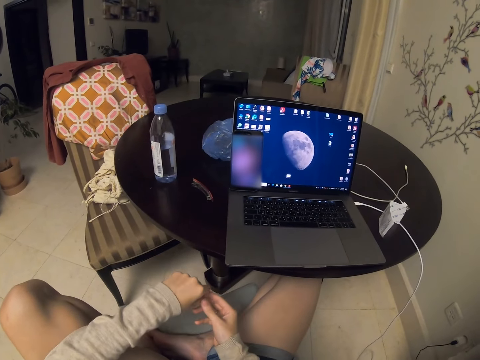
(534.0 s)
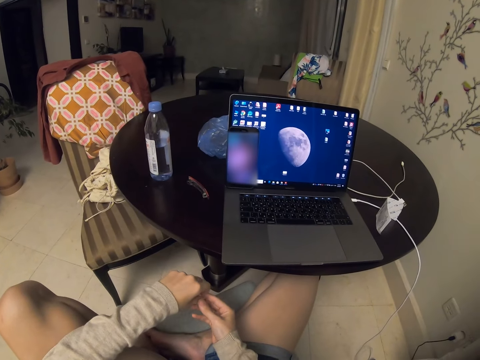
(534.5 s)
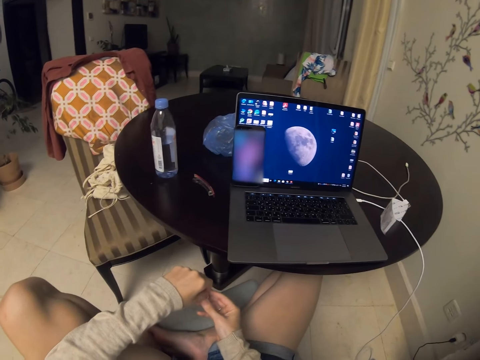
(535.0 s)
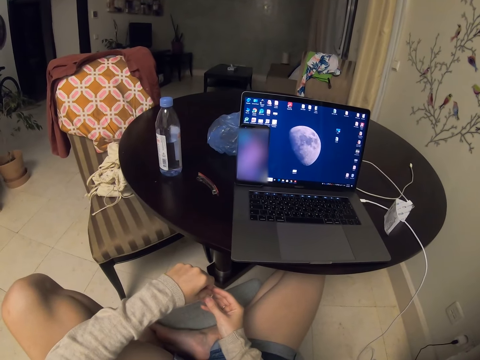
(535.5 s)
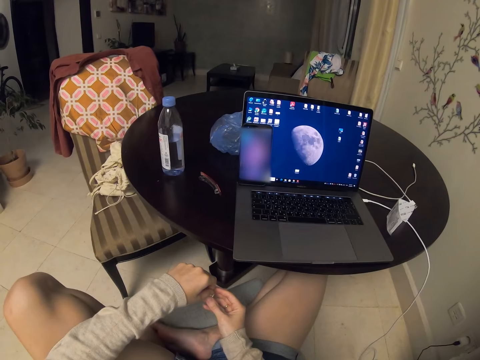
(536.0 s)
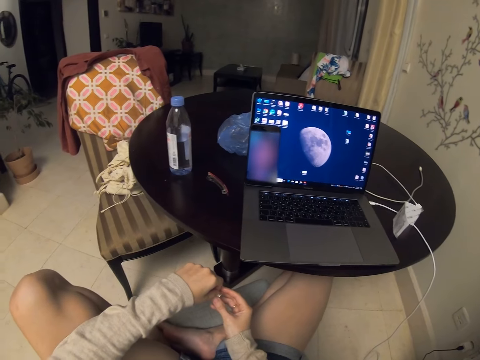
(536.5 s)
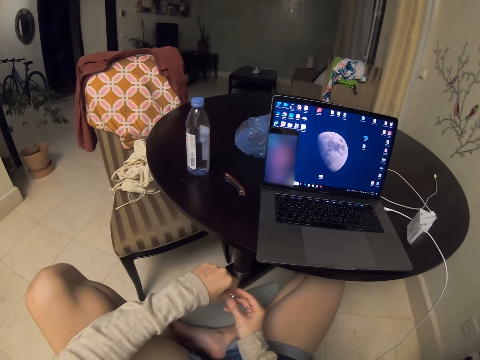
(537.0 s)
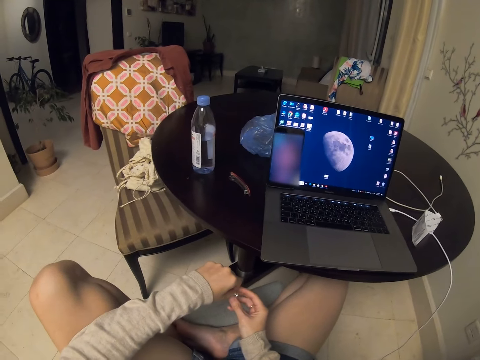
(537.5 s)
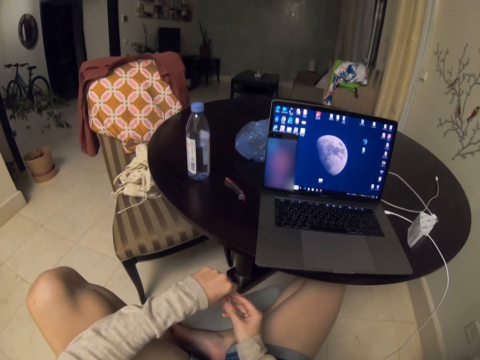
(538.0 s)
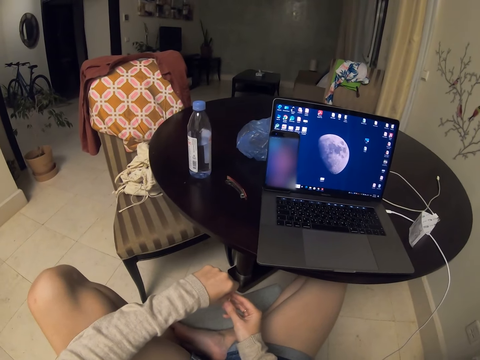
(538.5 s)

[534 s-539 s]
The camera wearer holds something.

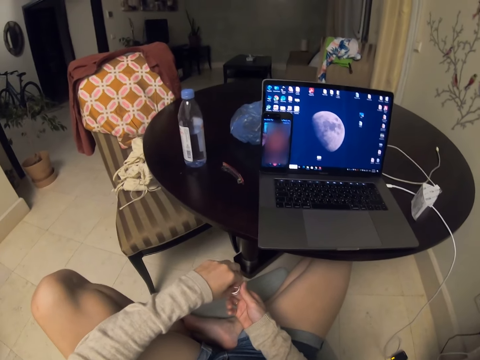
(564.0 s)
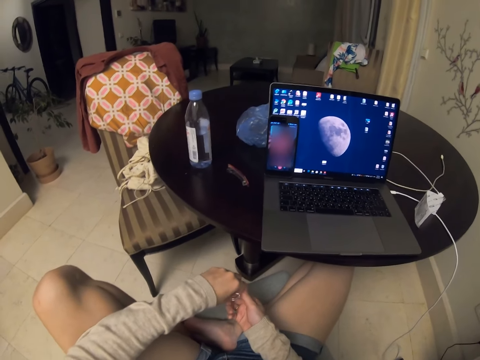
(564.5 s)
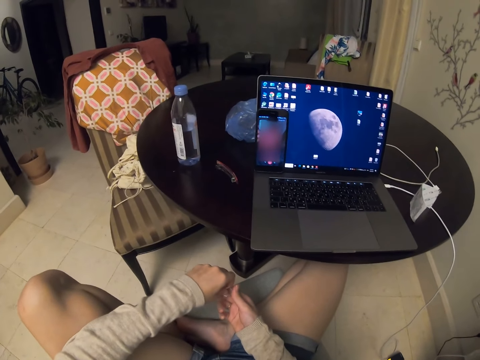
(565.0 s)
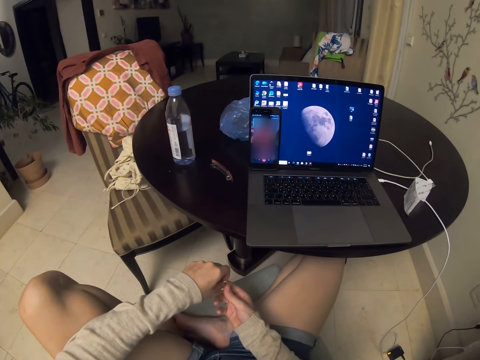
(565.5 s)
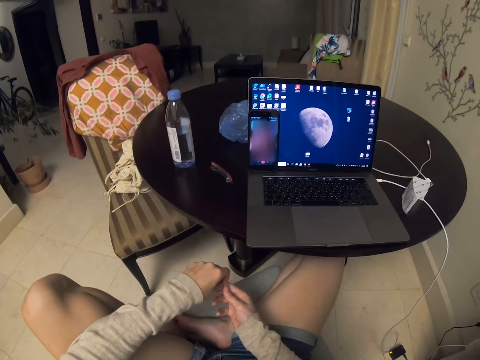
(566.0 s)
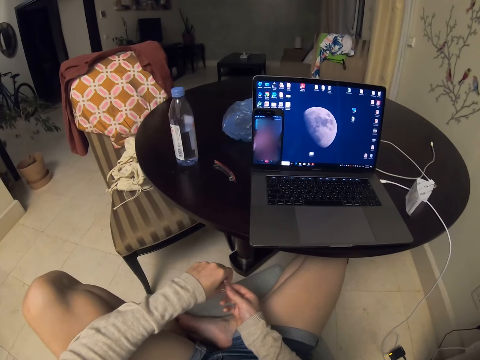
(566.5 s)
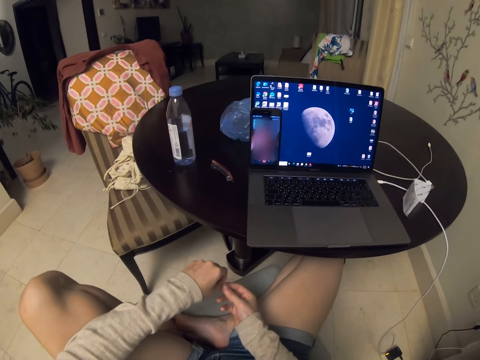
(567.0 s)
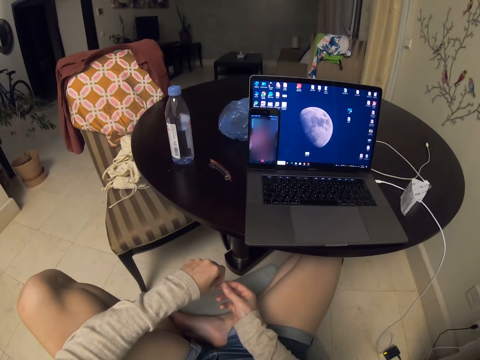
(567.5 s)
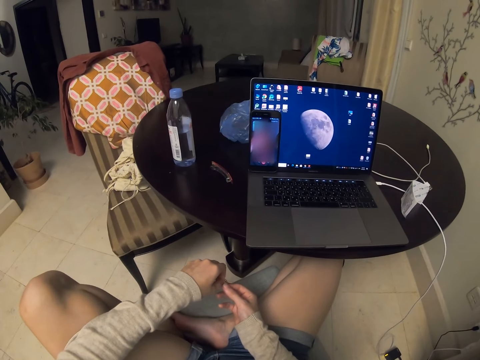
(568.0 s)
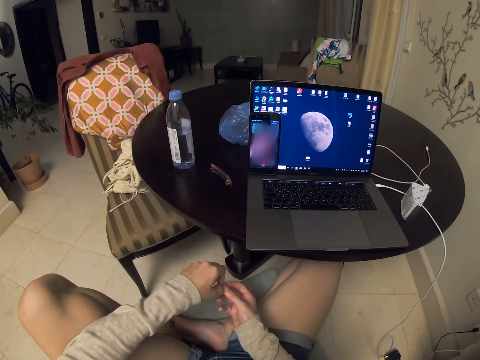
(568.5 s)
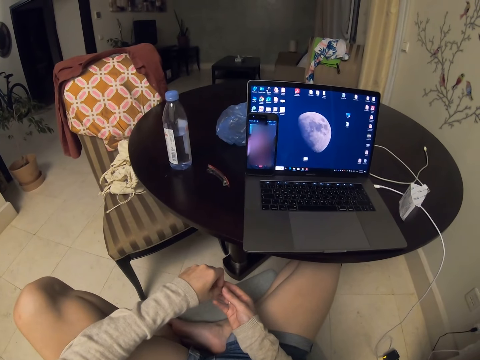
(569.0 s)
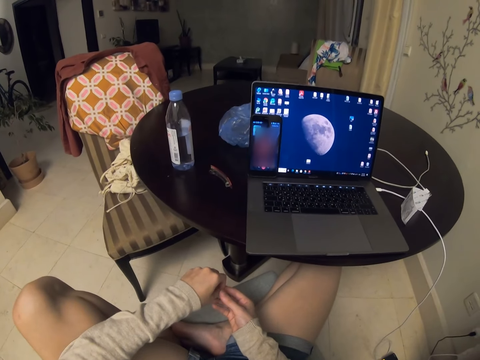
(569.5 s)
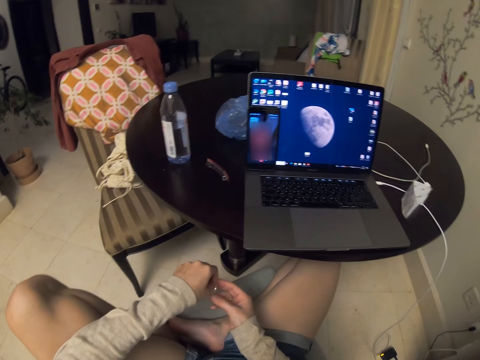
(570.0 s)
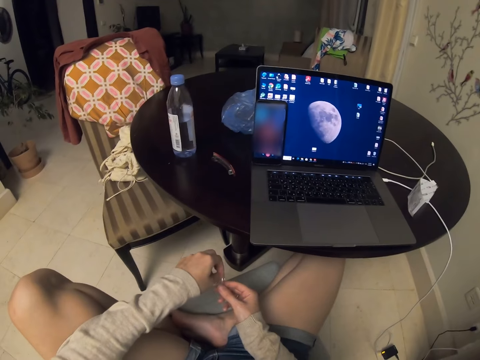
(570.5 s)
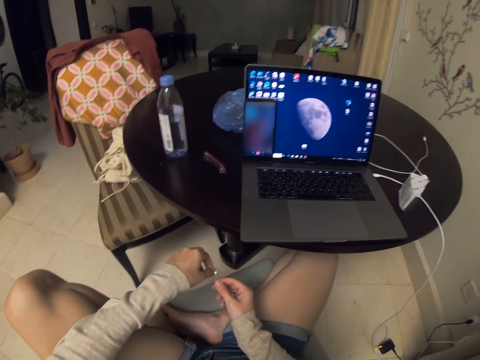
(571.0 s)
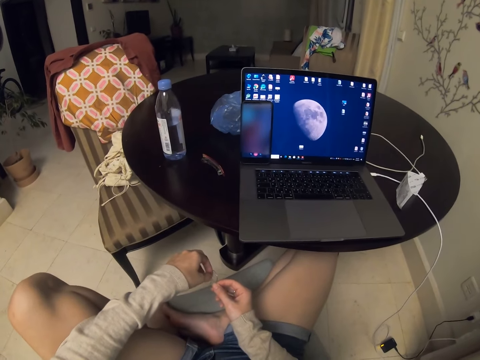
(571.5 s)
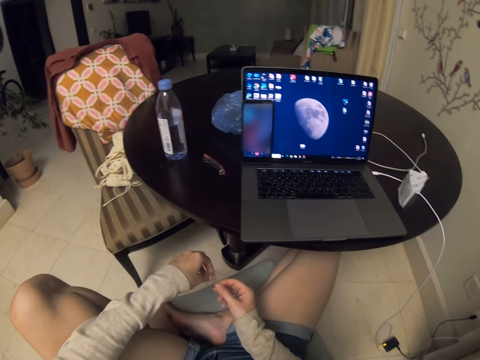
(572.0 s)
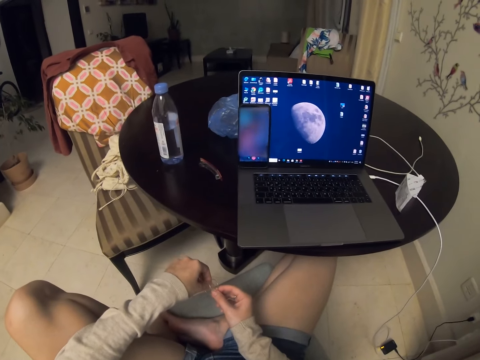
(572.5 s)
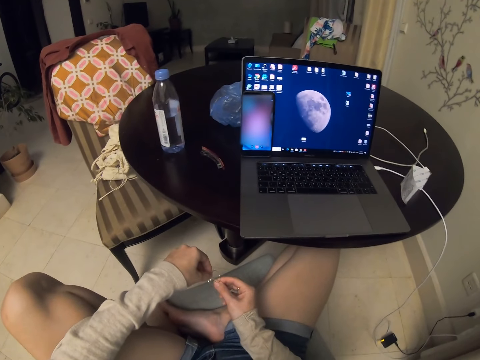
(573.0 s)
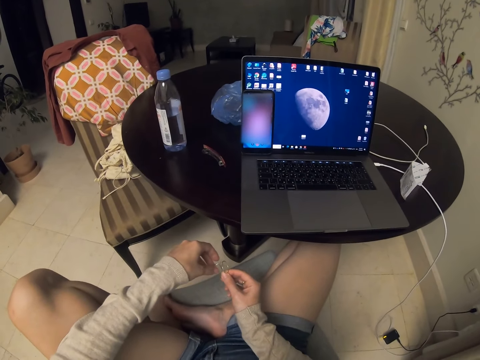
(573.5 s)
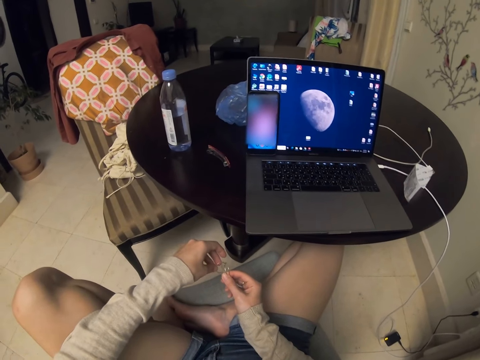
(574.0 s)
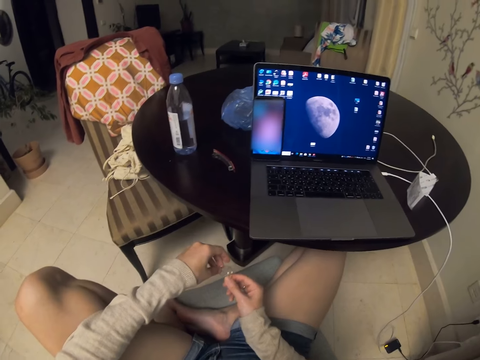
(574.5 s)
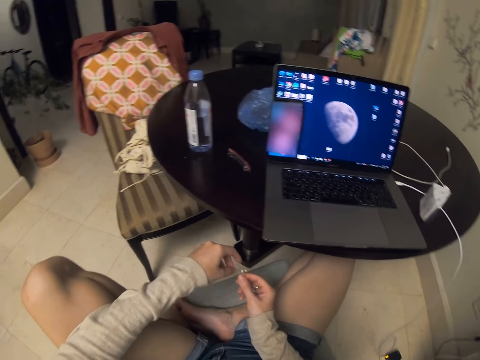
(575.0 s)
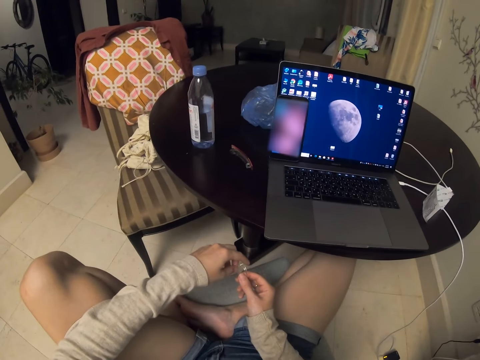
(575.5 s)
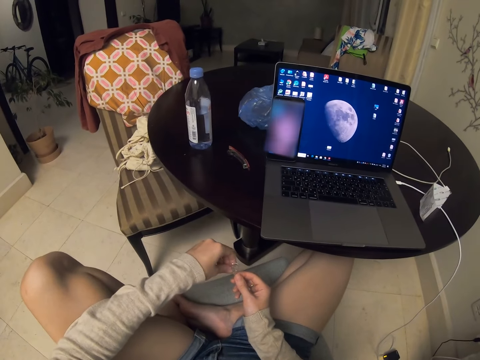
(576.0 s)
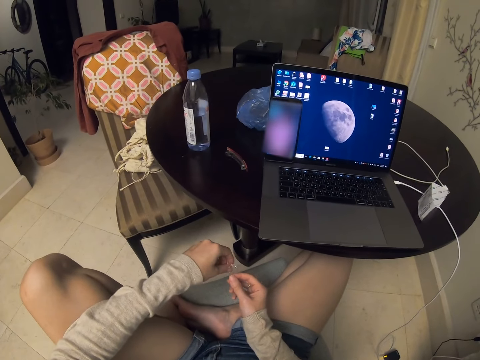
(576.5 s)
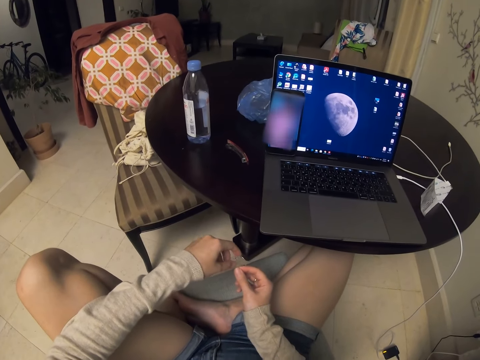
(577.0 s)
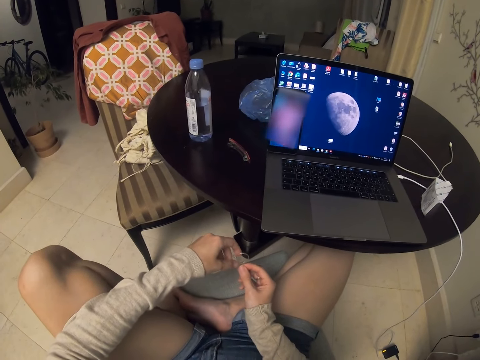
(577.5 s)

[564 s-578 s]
The camera wearer moves the fingers. They touch something.

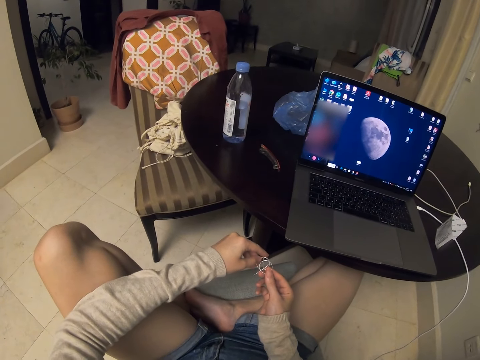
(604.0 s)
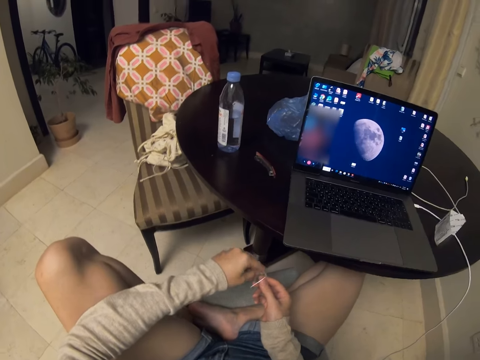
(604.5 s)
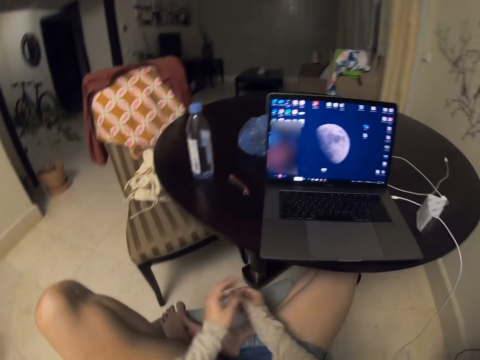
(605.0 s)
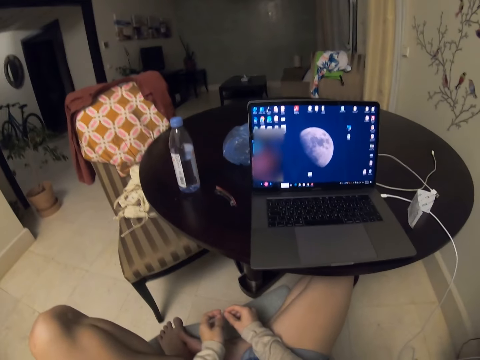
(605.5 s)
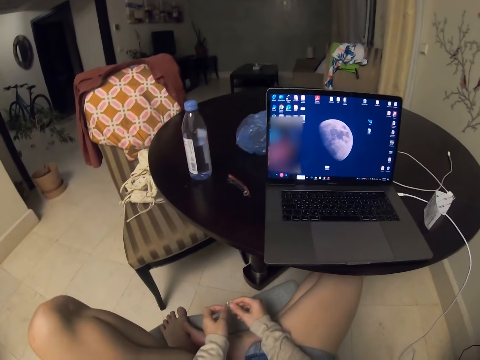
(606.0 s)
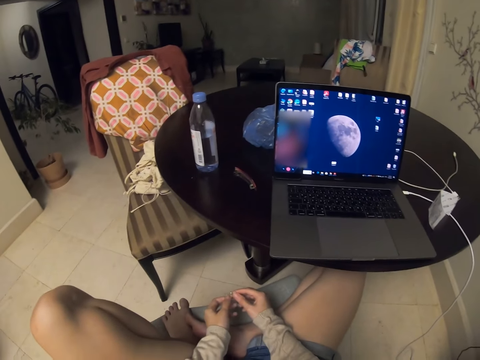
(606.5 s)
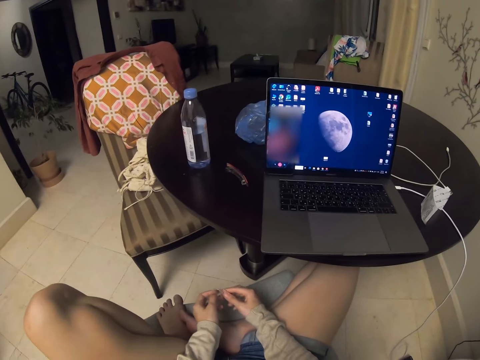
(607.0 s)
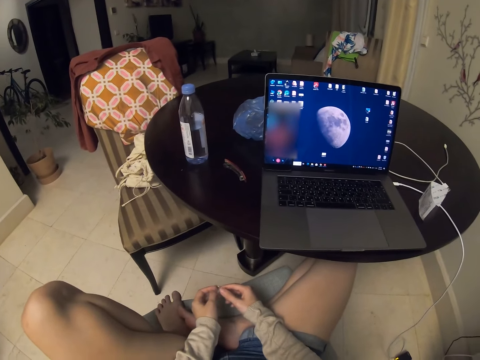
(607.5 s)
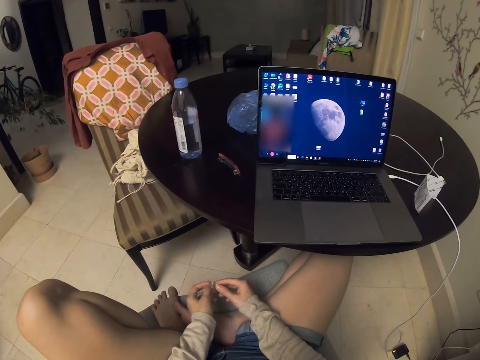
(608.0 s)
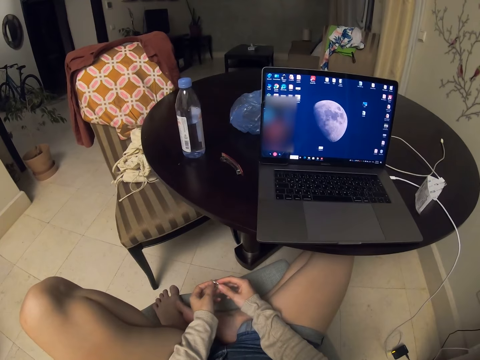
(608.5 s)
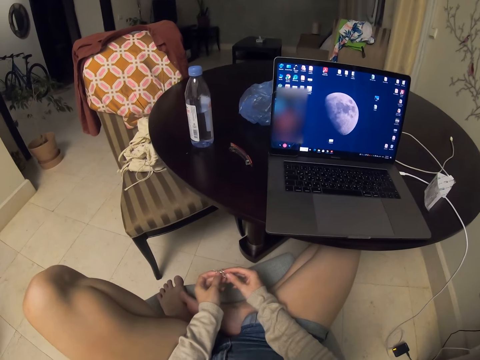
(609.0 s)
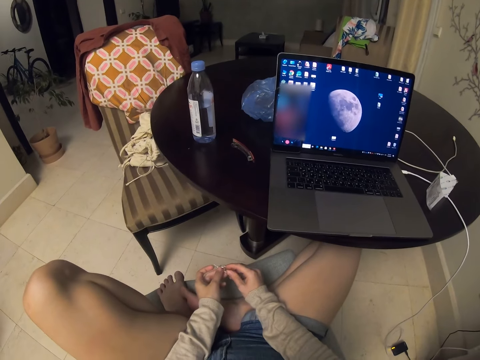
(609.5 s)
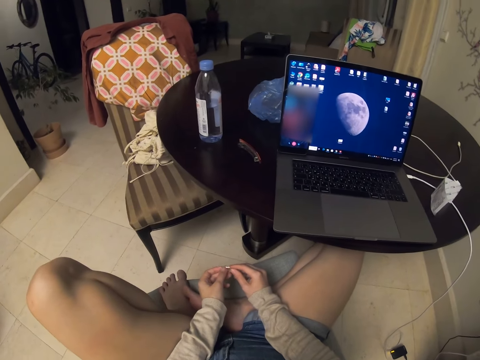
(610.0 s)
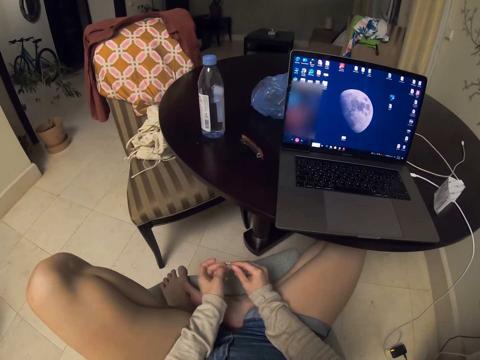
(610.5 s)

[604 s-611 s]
The camera wearer puts the hands on the laps.
